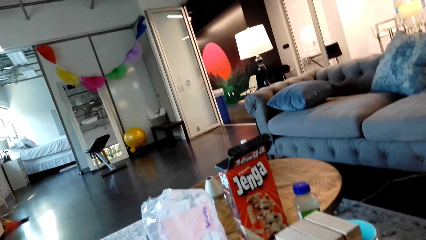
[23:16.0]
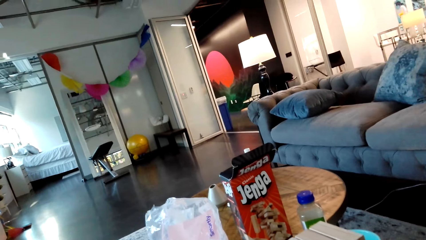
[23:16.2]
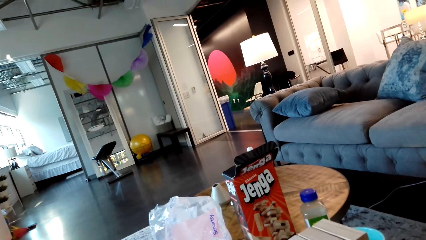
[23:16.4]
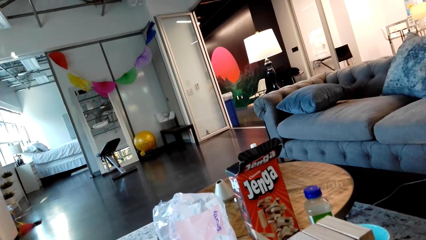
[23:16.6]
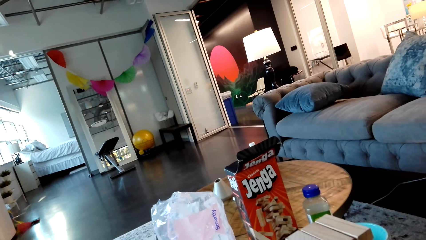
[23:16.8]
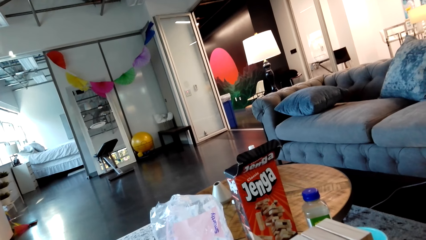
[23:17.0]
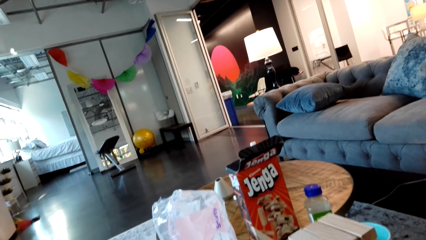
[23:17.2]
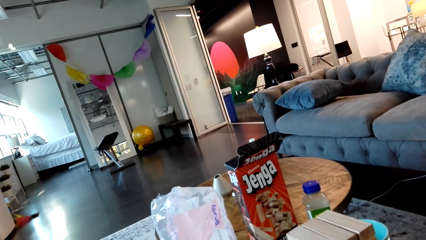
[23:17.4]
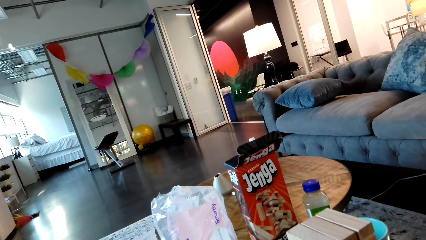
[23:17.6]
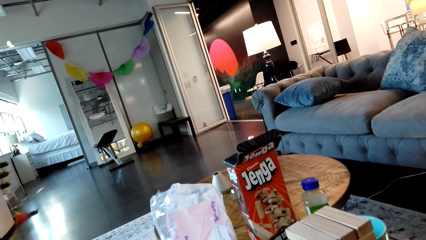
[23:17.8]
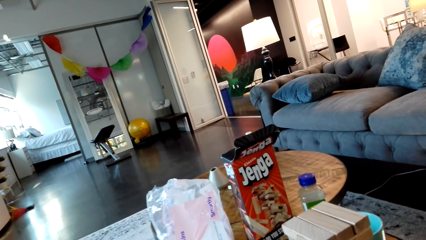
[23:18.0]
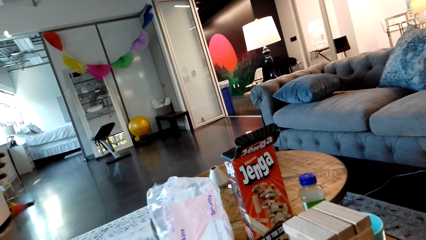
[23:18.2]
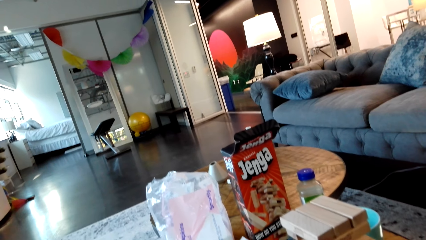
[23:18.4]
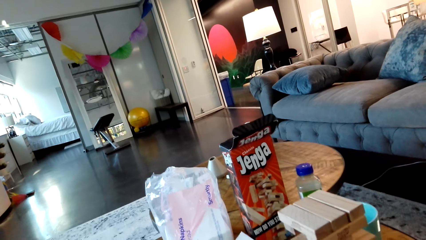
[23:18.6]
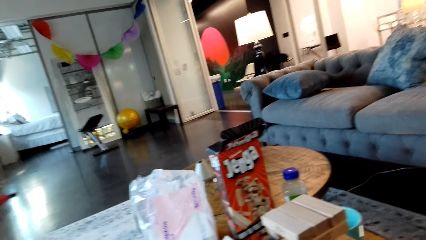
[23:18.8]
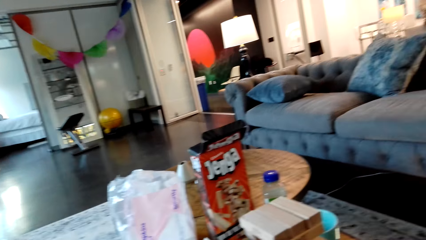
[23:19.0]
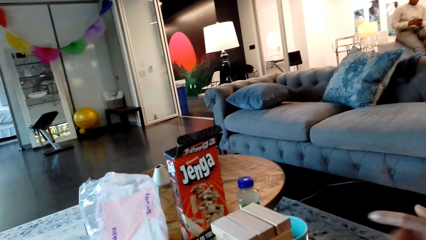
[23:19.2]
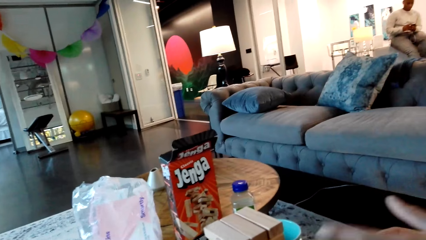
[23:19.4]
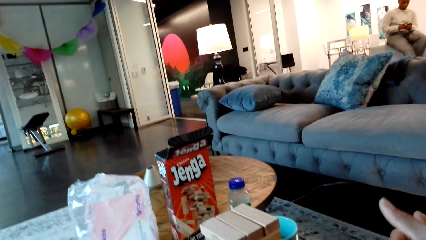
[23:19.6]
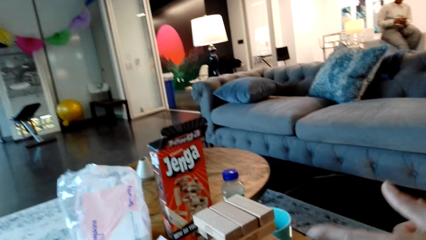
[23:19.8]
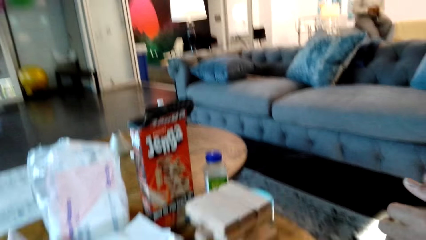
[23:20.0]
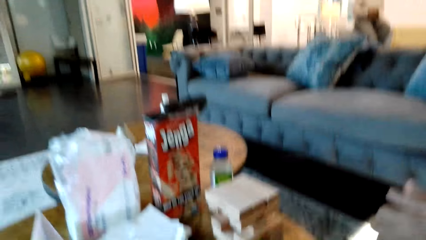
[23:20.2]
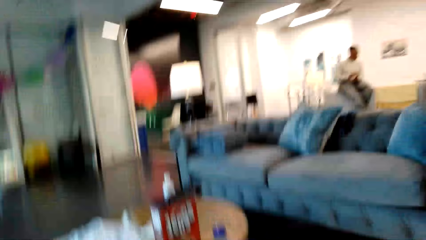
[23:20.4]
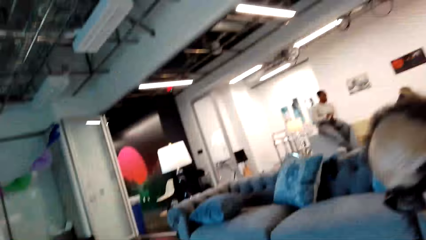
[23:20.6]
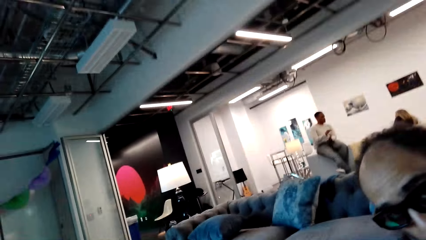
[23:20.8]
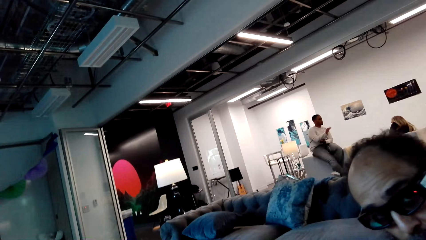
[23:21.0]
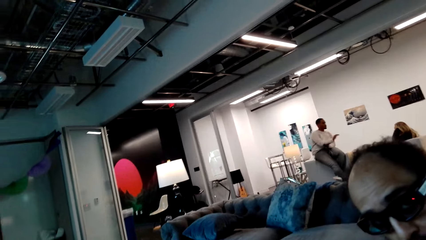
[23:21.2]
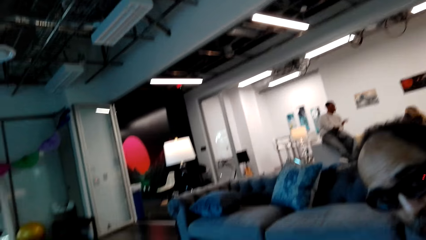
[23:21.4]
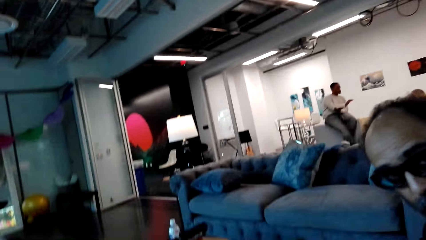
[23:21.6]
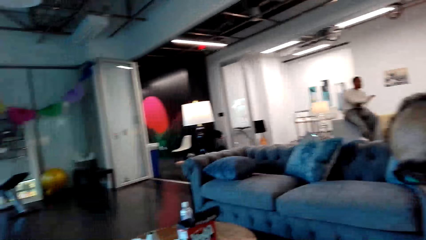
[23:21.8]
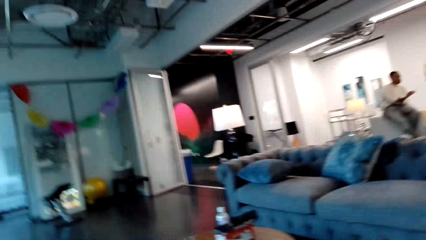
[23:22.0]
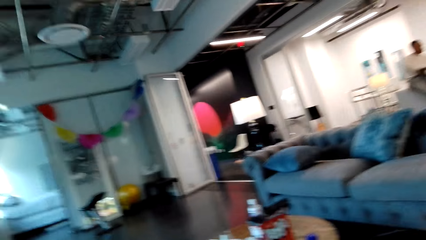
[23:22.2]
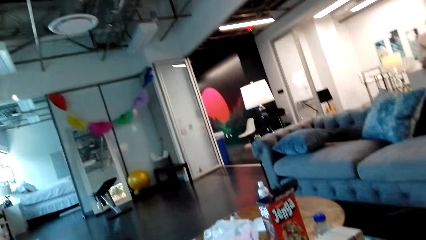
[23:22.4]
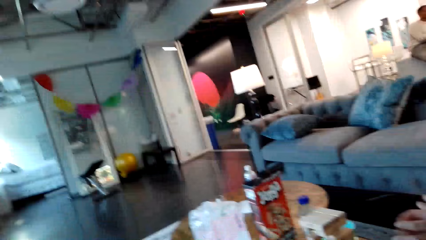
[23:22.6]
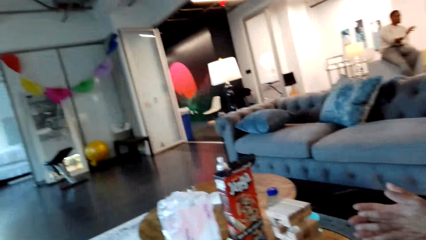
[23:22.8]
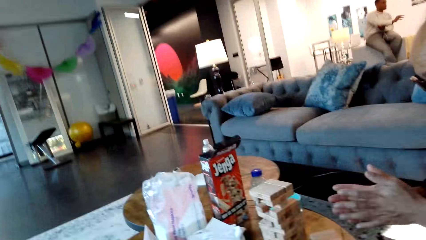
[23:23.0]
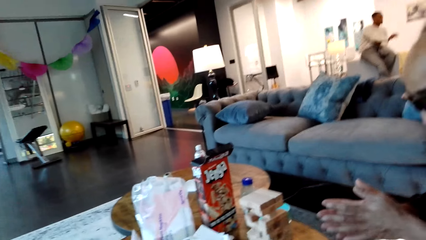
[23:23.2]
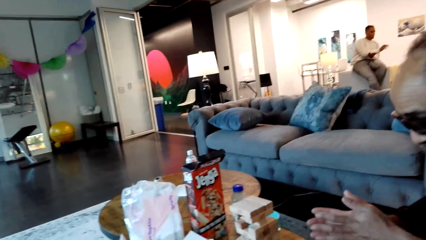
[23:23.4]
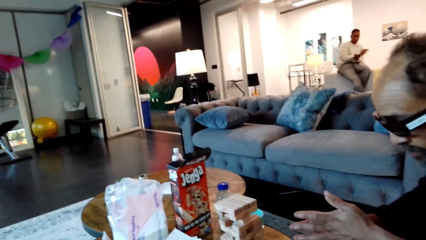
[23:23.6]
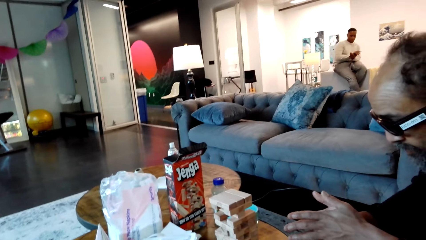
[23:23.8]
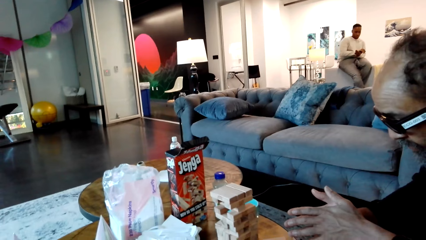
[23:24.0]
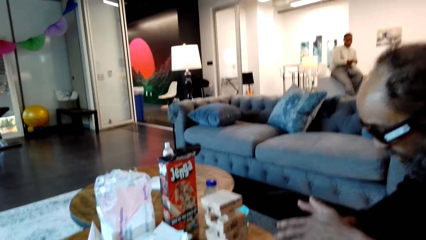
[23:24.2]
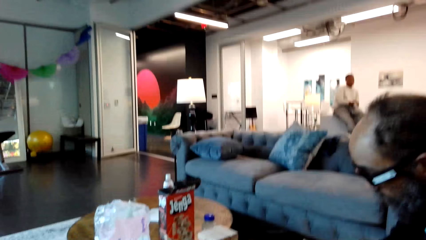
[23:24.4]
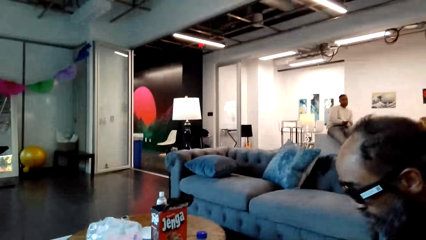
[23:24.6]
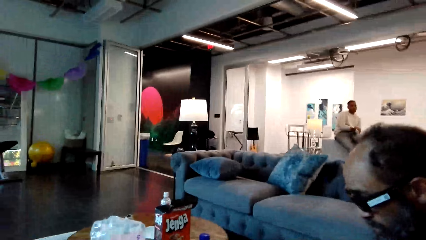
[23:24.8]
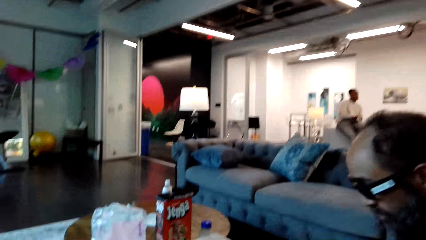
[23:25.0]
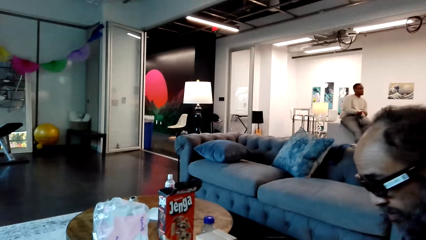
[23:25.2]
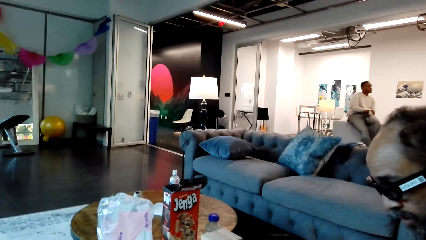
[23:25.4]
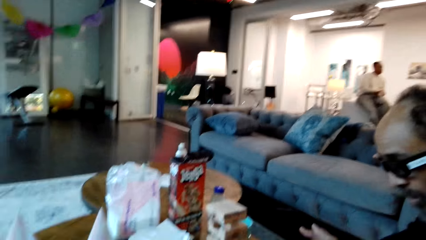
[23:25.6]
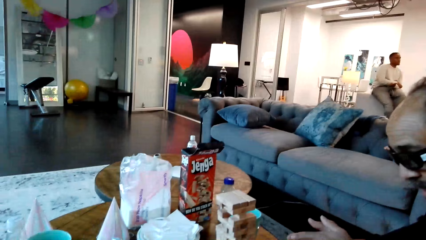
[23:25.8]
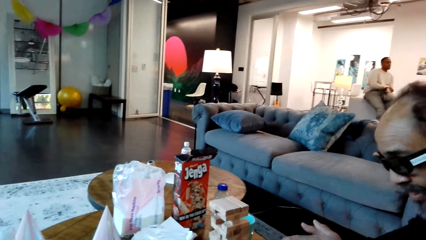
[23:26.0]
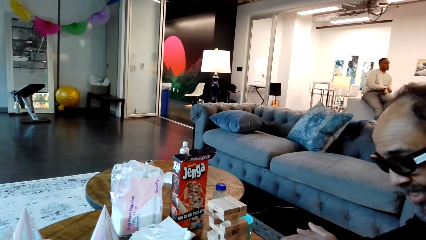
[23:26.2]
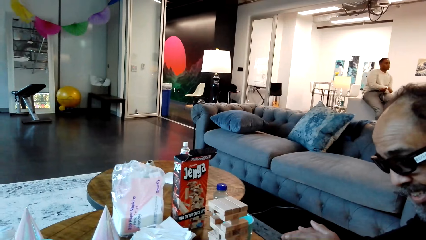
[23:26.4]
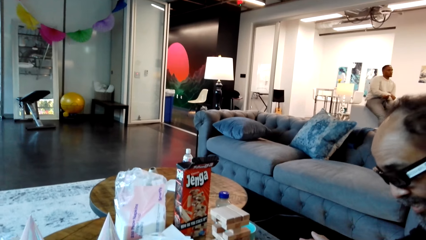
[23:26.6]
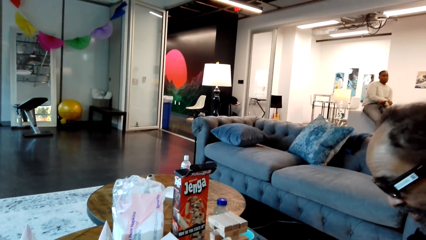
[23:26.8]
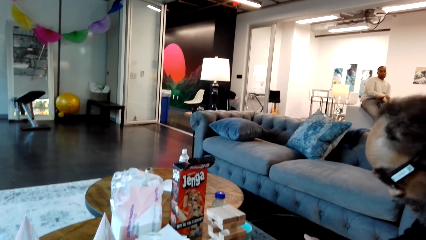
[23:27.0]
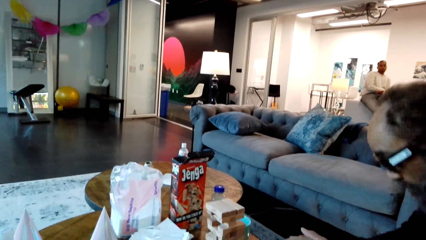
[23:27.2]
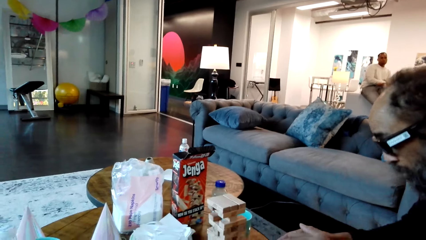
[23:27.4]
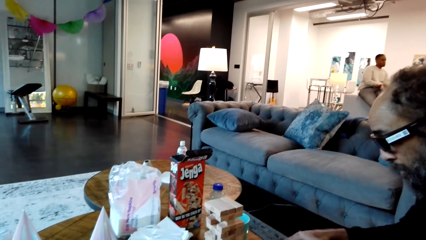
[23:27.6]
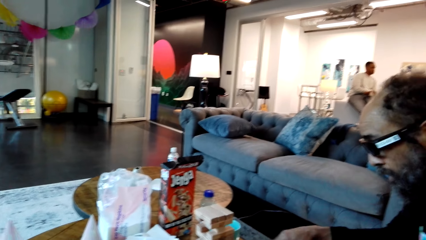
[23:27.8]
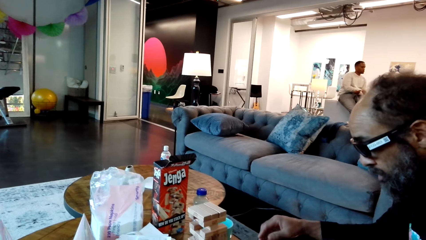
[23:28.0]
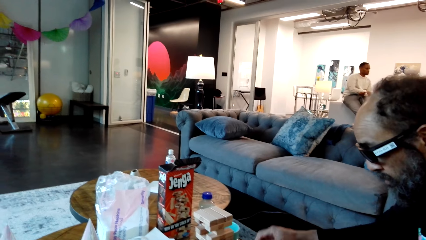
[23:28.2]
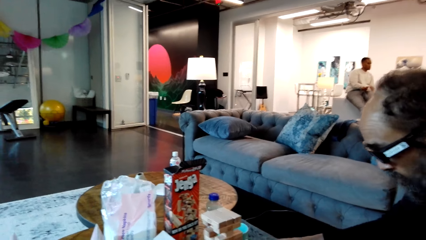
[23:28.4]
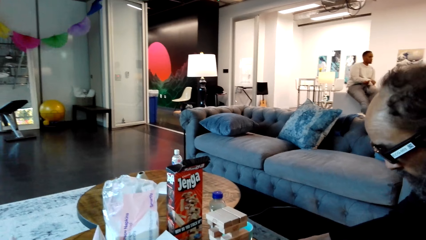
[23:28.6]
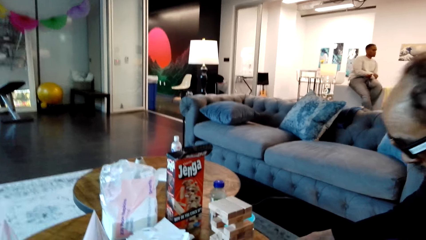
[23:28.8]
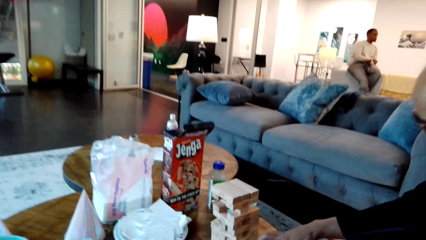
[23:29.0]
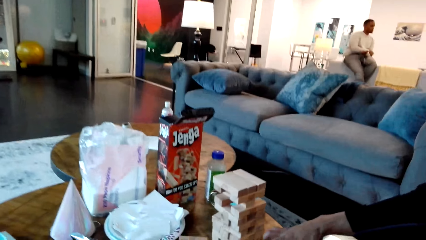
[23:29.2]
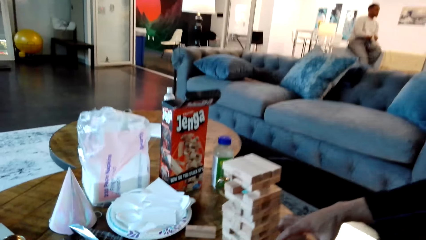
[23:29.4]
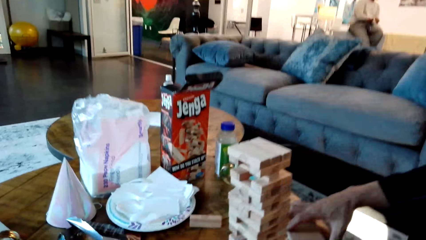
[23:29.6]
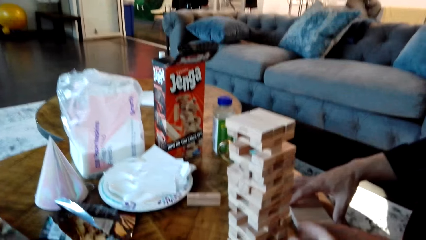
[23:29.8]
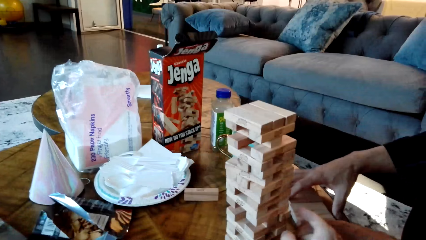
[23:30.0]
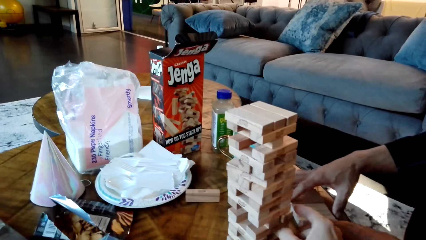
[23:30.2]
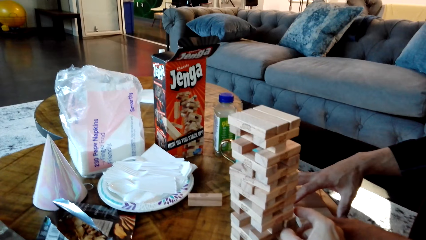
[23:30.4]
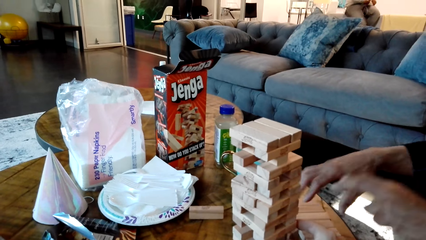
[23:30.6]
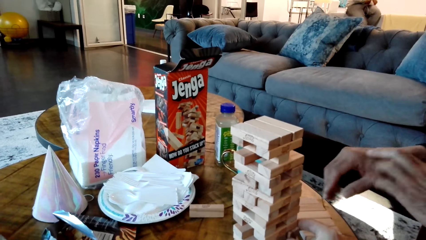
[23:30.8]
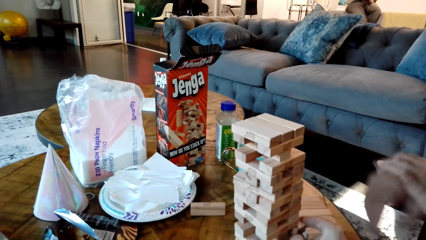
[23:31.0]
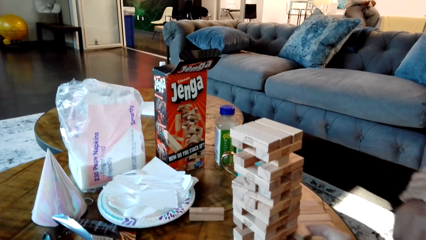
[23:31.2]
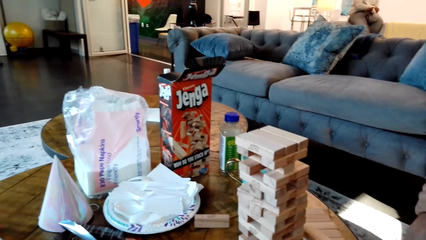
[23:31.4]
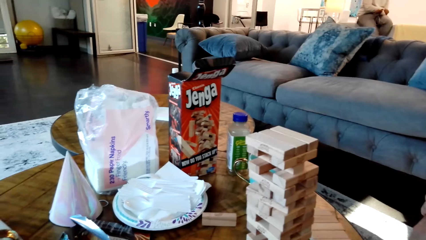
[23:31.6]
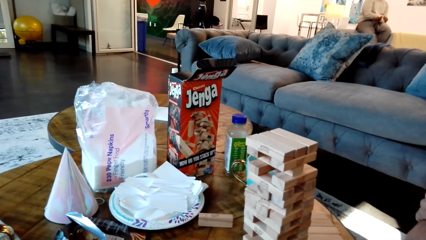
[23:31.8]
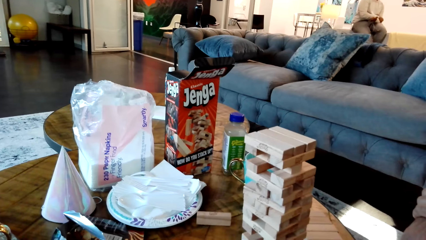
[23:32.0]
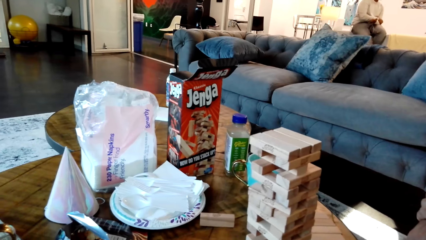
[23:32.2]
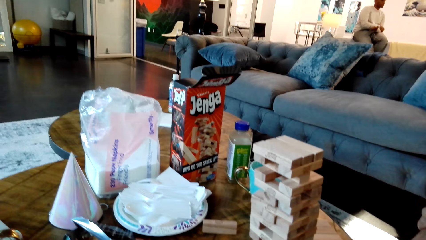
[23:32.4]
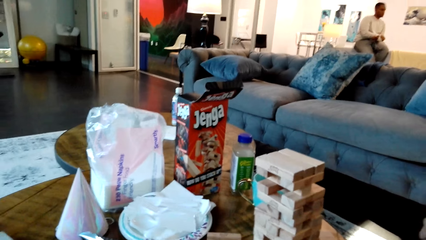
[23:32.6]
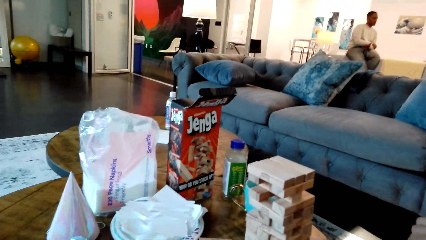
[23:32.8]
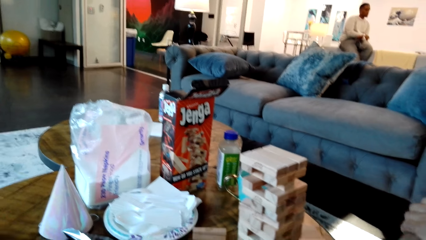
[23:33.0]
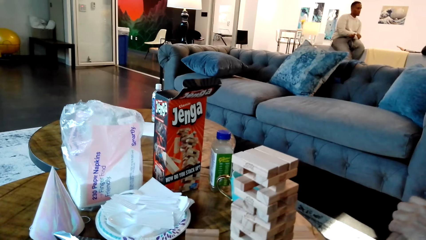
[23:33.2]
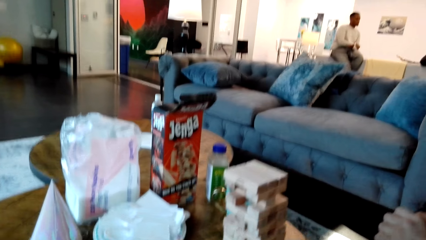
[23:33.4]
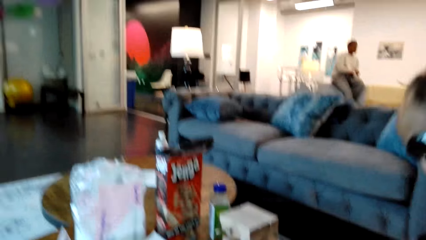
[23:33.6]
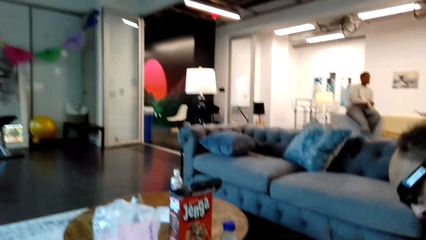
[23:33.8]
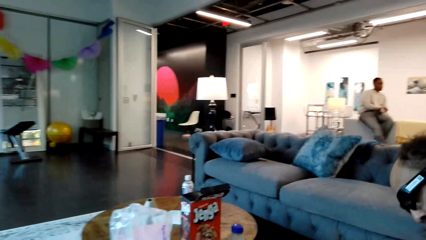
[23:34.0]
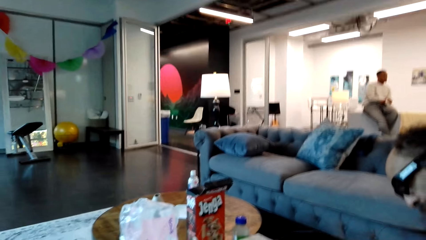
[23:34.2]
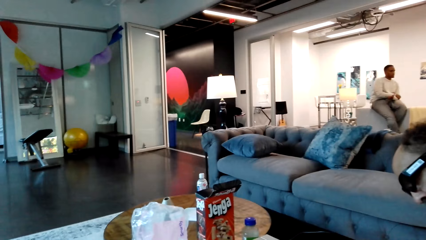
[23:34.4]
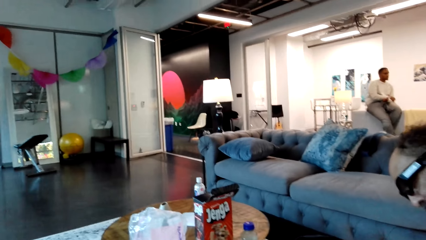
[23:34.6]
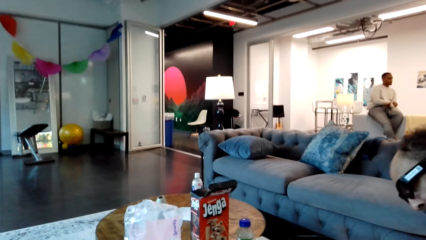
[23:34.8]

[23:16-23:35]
A man gestures with his hand. A woman sits on the other side. The man looks at the camera wearer. The camera wearer talks with the man. The man moves his hand, grabs a Jenga block from the table. The camera wearer moves his hand. The man moves his hand. The camera wearer picks a Jenga block from the table.
